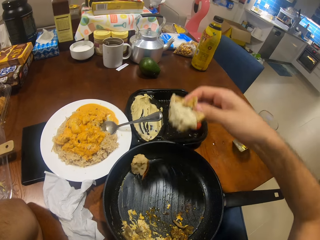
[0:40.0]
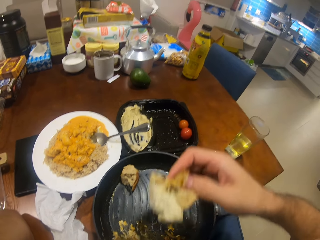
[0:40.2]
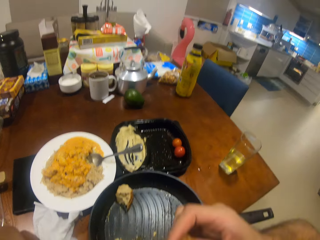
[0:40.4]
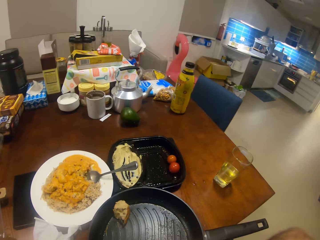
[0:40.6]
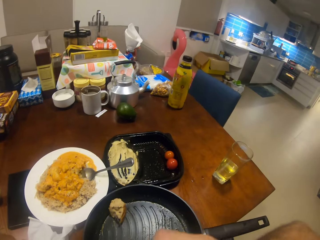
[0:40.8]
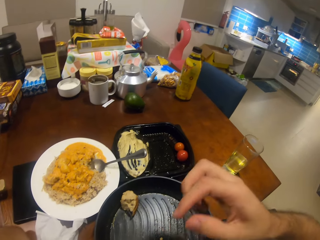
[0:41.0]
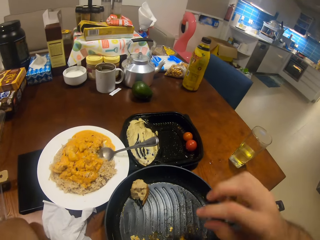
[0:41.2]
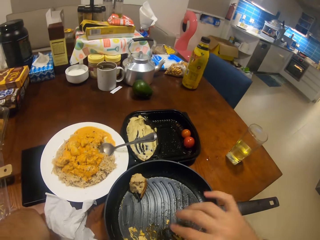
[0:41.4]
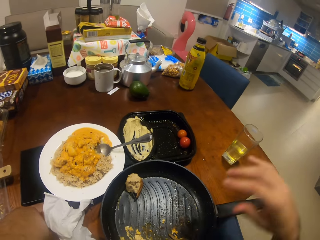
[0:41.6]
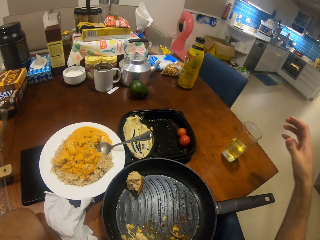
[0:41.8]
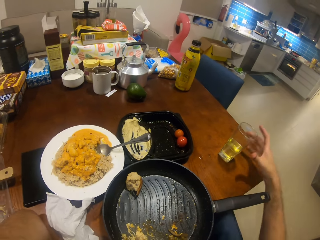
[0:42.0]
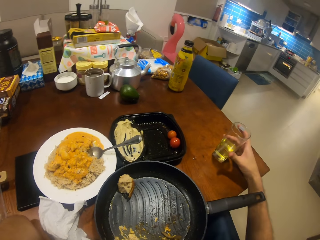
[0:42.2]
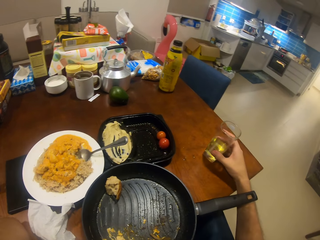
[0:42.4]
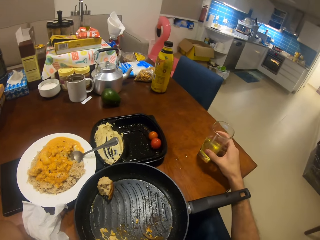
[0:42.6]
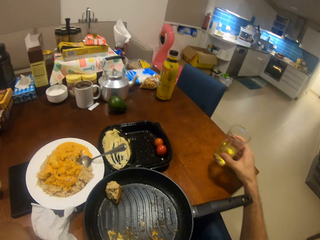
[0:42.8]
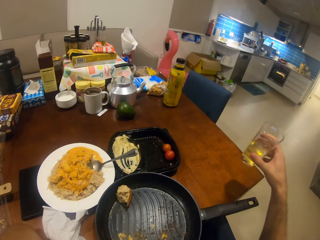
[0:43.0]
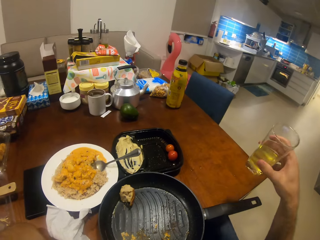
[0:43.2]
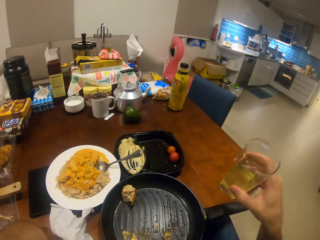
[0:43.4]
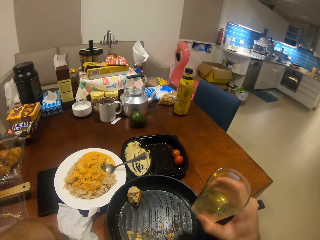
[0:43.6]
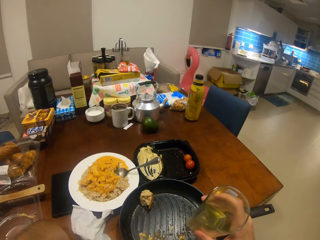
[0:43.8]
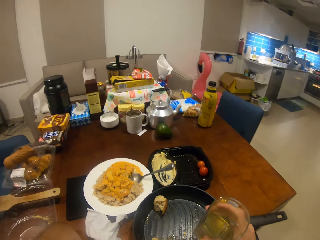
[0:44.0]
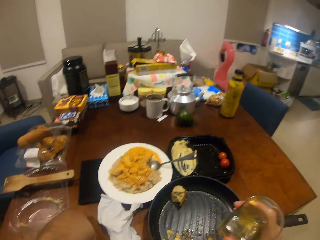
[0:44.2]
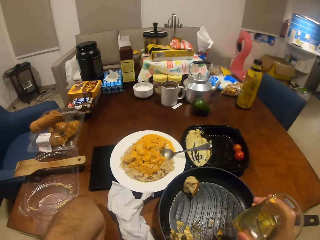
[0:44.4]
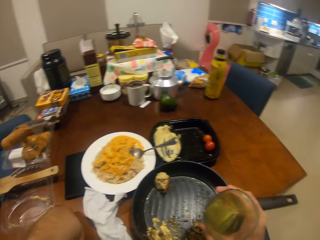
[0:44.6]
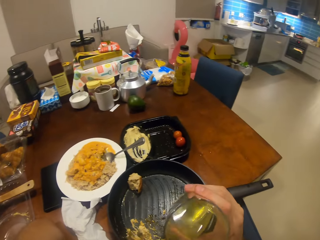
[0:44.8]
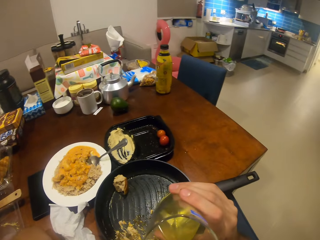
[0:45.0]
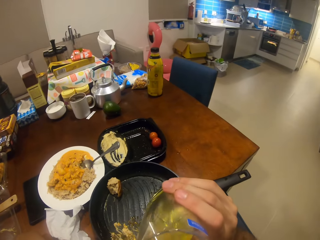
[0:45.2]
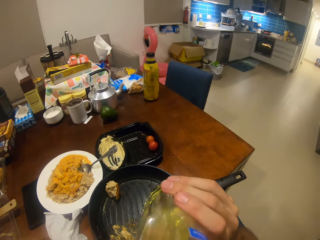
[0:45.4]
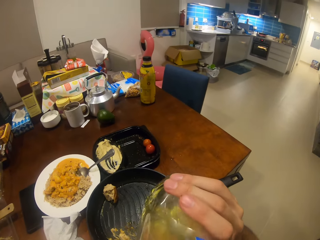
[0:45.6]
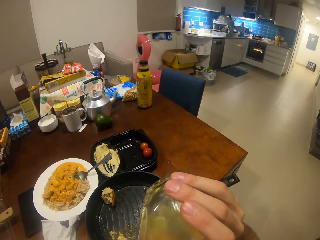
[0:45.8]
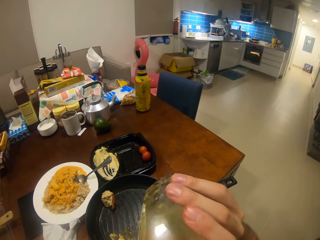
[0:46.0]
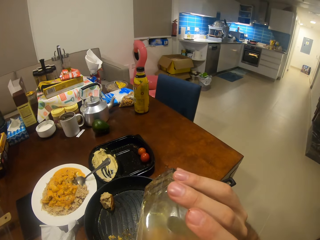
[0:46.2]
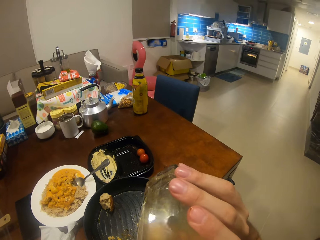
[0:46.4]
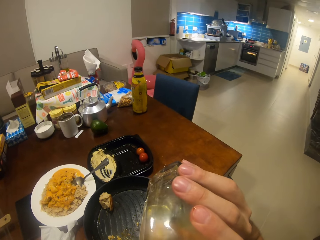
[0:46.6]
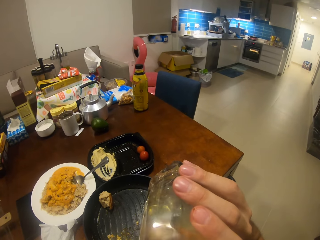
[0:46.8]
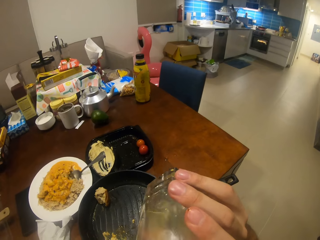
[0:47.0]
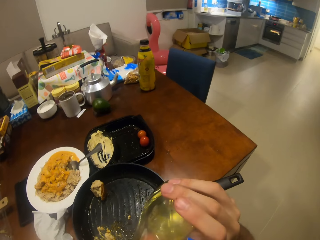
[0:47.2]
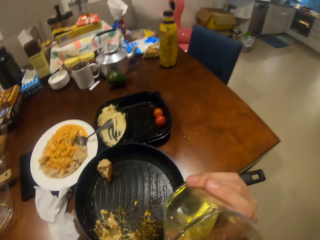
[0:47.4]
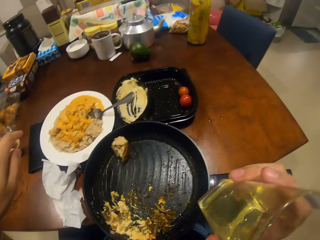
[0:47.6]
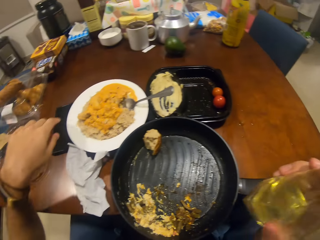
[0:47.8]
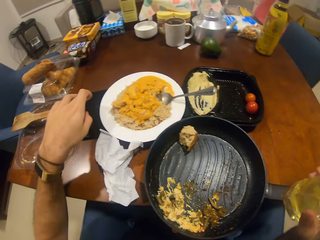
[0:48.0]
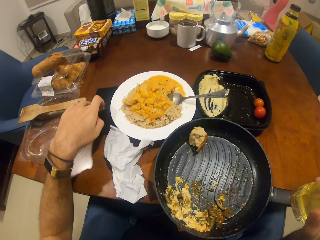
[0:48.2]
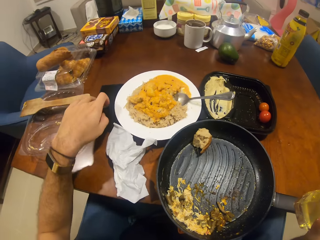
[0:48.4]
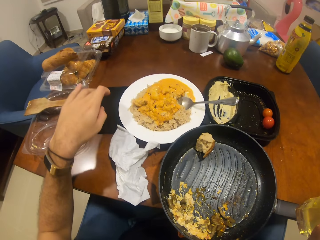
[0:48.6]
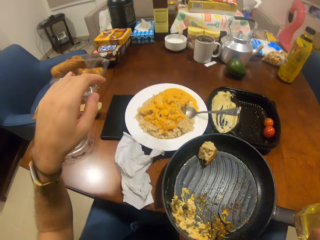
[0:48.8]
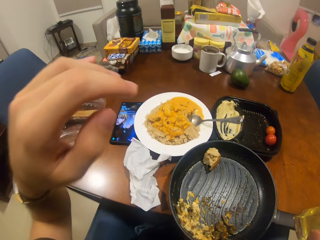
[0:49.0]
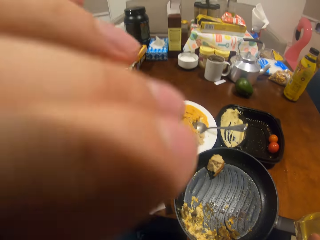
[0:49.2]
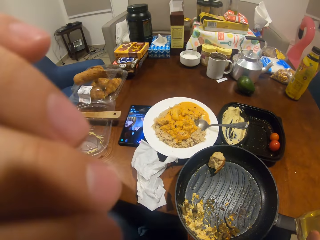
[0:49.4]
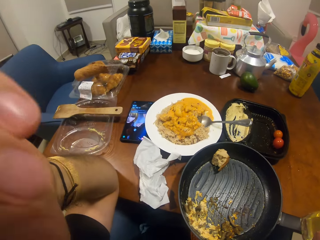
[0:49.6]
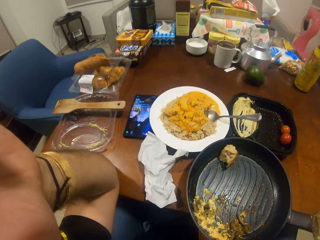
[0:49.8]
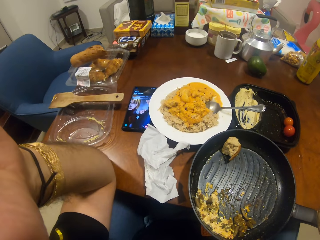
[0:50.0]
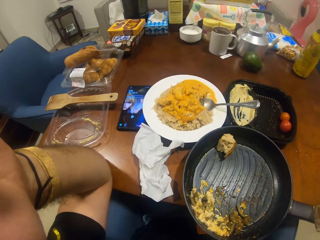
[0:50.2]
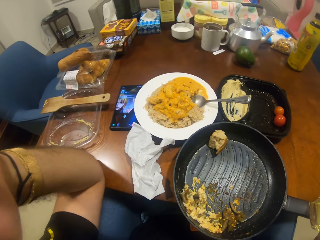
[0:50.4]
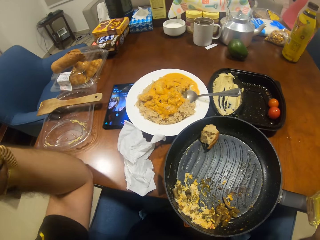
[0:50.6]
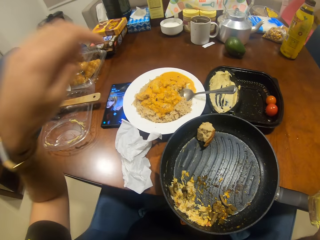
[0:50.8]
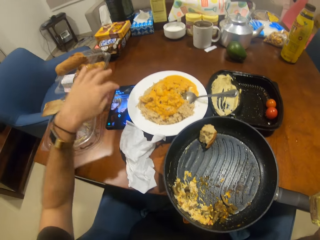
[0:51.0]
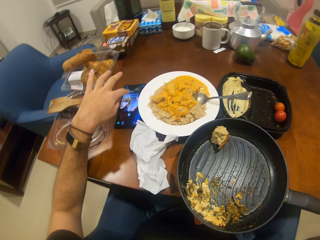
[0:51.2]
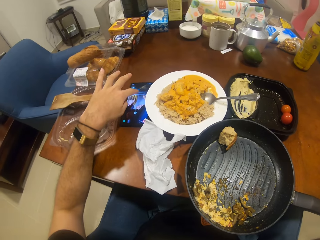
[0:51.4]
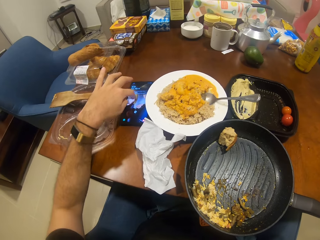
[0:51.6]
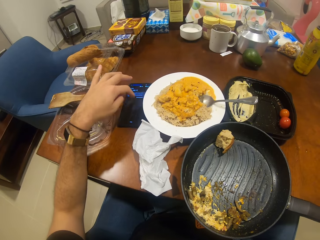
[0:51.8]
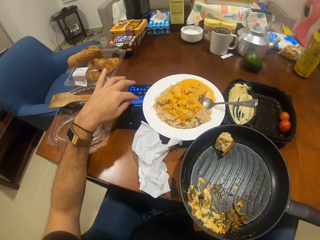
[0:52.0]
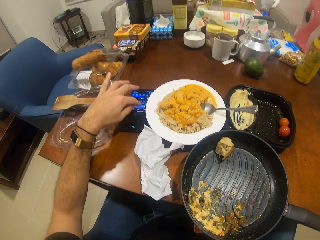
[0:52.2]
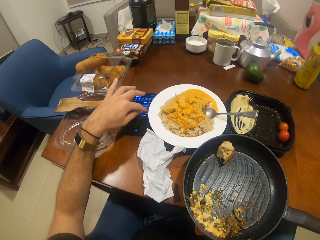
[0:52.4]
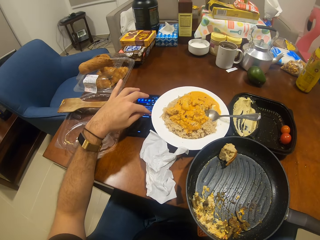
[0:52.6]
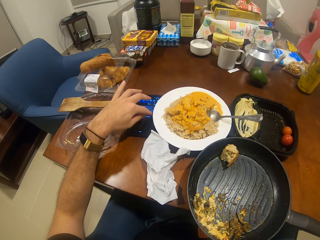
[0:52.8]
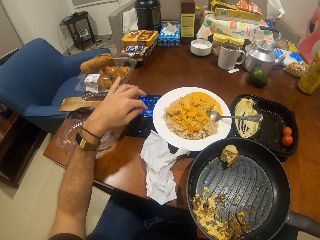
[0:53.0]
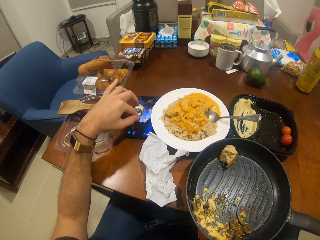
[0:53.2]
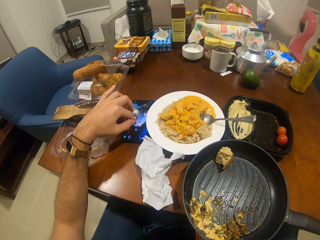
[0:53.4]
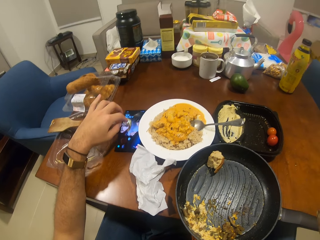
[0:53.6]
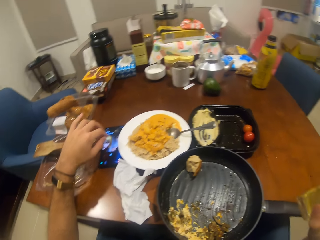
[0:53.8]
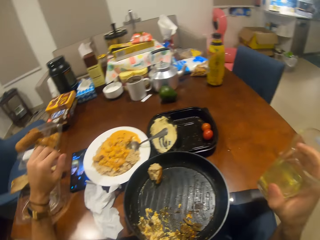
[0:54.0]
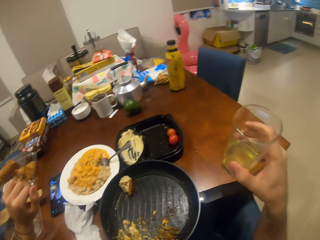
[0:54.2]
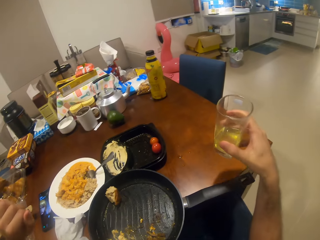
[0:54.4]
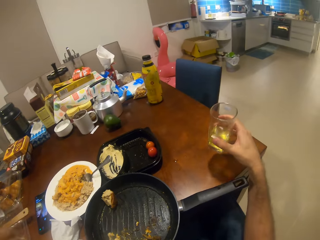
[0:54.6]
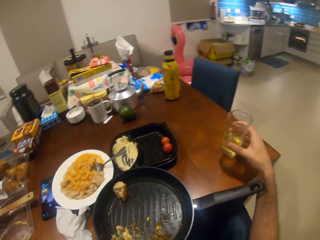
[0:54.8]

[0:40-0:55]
The camera wearer eats the bread. He picks up a glass of juice. He drinks juice from the glass. He taps the phone. He wipes his face. He operates his phone.

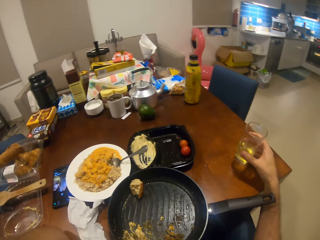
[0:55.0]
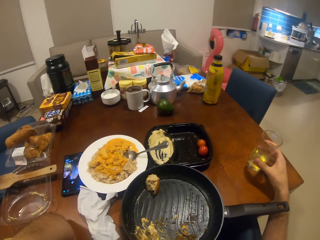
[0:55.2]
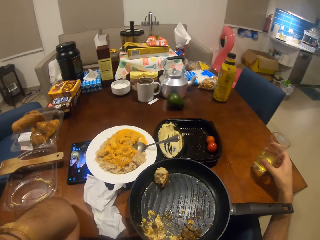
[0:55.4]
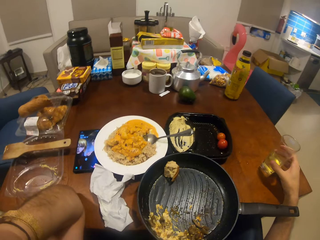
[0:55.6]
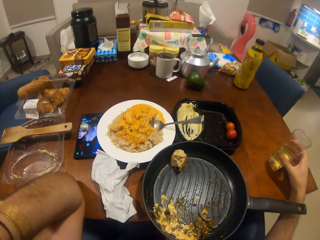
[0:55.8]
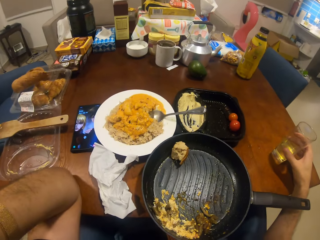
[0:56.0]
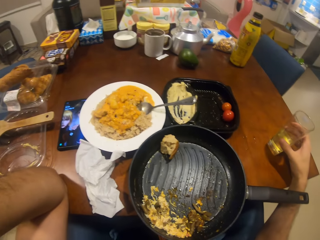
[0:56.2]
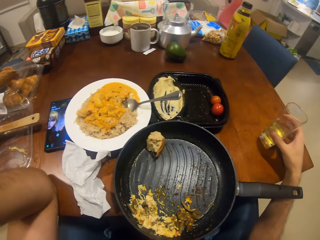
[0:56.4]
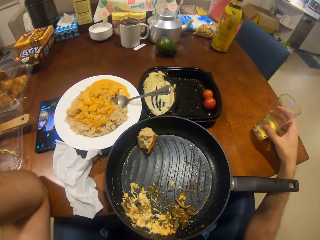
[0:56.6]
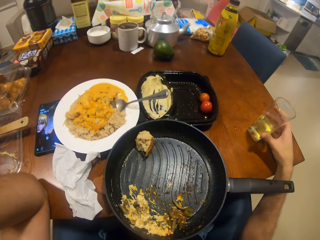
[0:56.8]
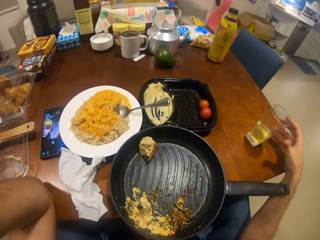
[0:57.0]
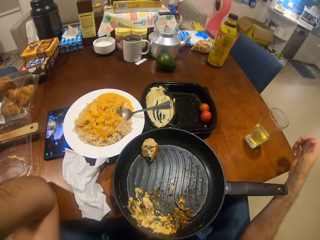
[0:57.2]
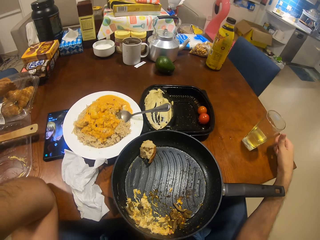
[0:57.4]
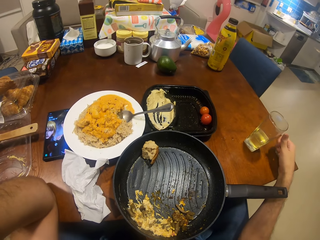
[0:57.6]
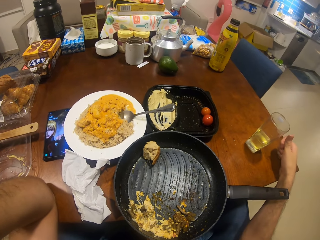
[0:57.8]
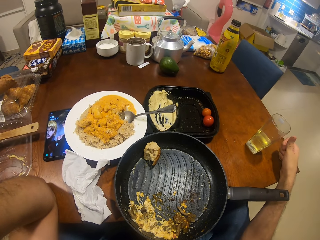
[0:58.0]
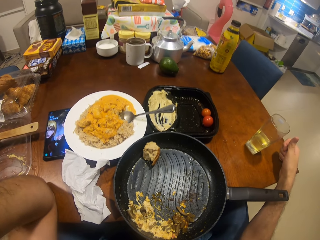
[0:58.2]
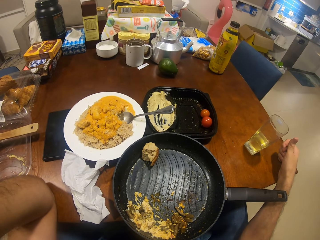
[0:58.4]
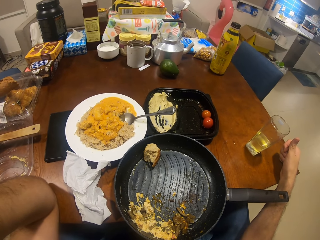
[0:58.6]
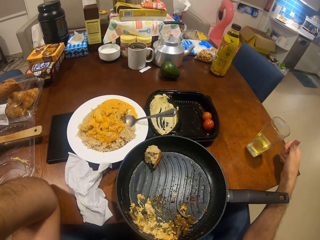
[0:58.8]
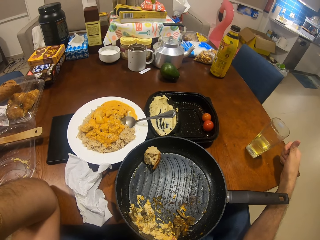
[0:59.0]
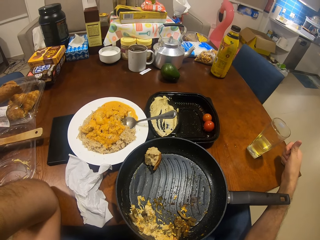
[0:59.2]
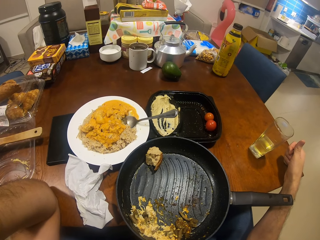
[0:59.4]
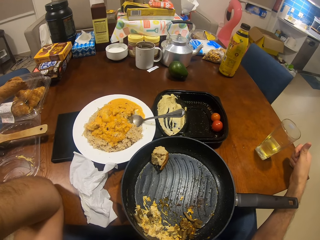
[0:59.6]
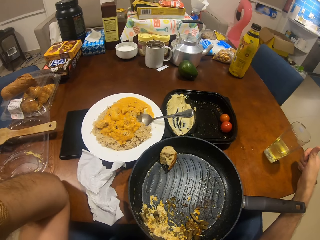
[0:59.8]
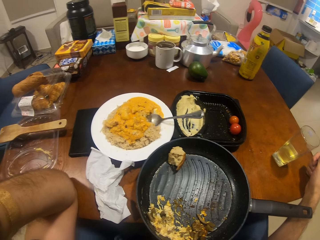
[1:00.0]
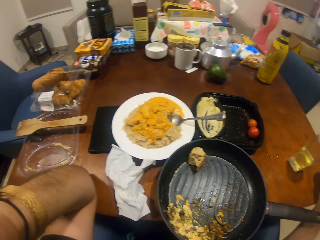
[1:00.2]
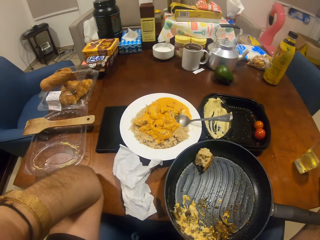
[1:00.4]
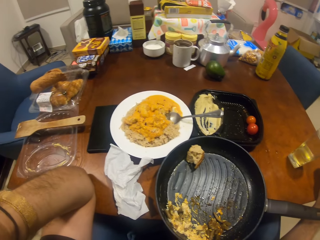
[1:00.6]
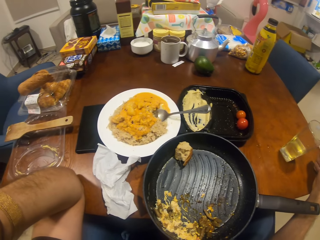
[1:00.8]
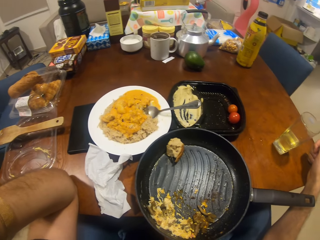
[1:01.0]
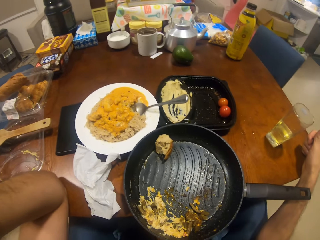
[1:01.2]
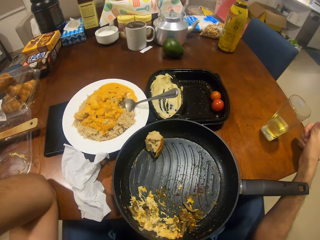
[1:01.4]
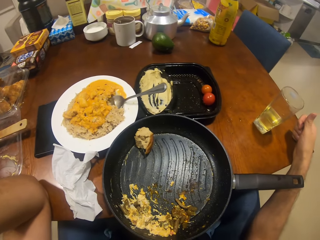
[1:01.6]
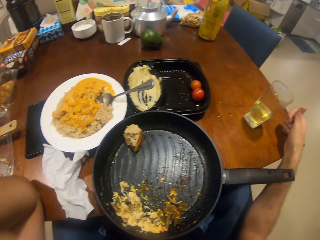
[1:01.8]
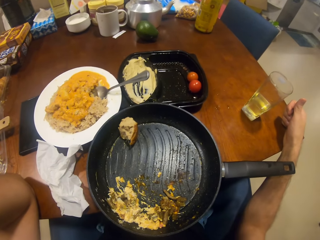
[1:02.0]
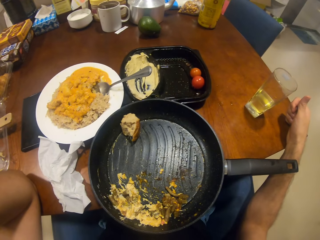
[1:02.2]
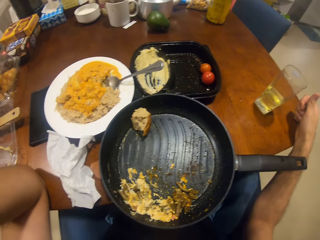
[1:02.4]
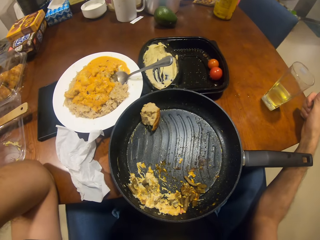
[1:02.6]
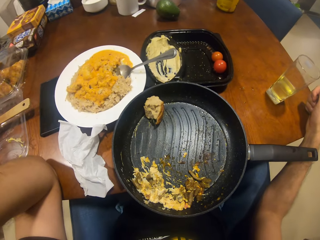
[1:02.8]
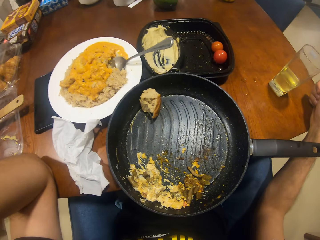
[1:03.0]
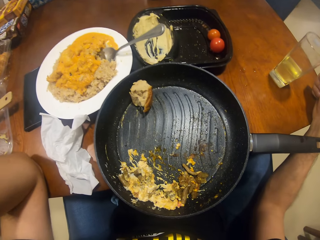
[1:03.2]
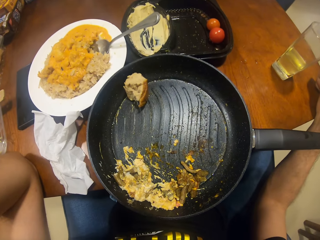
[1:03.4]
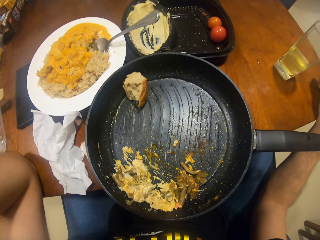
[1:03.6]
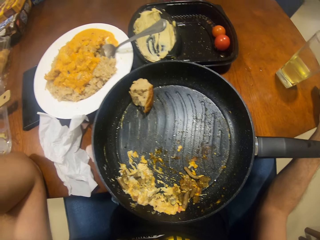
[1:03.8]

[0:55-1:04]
The camera wearer puts the glass on the table. They stare at the food.
